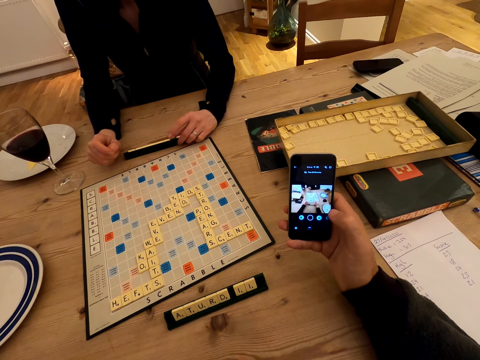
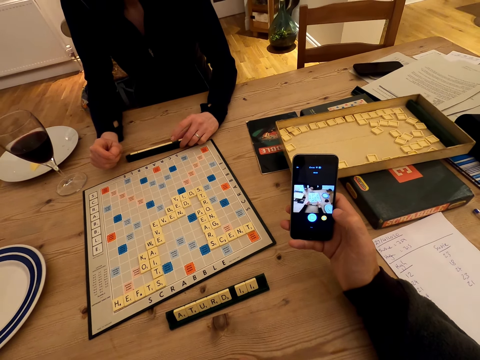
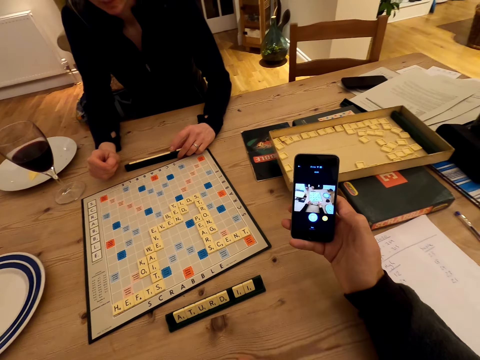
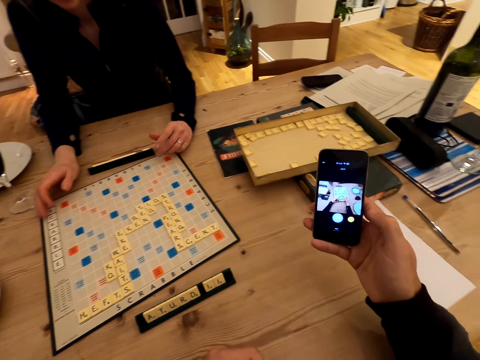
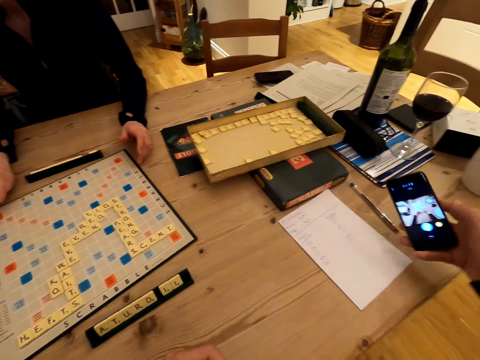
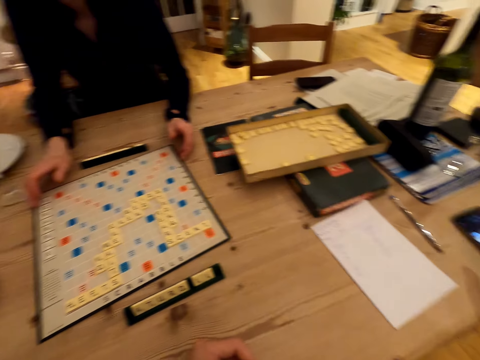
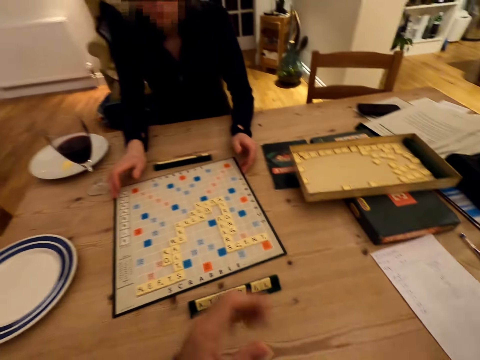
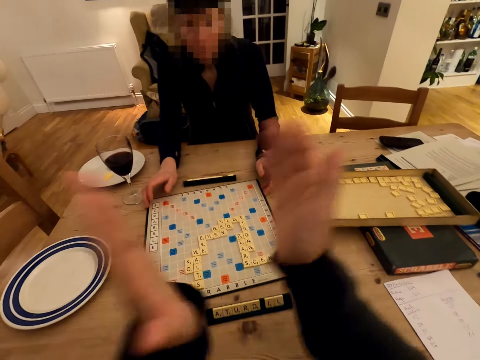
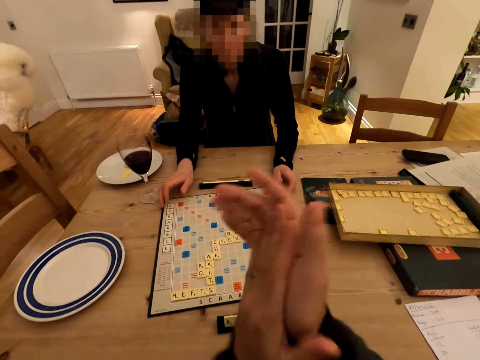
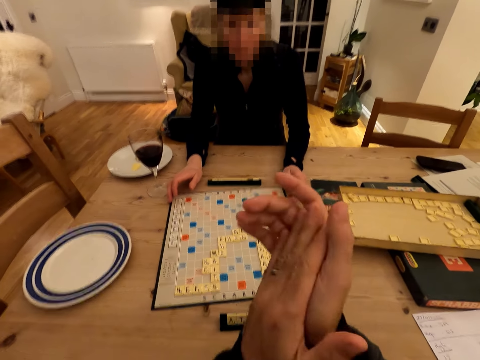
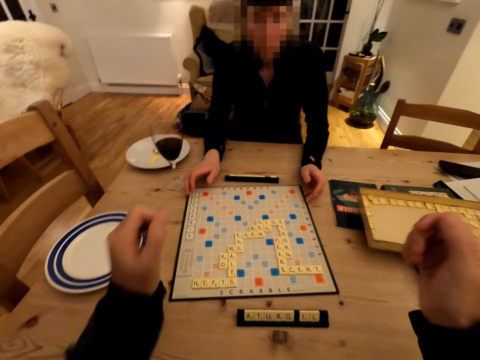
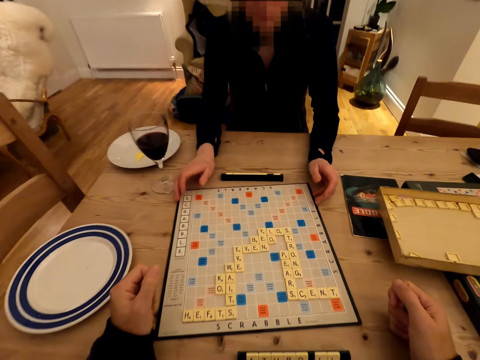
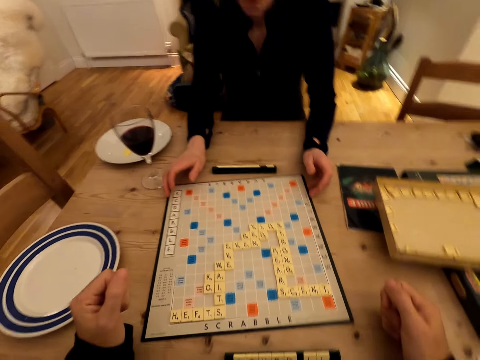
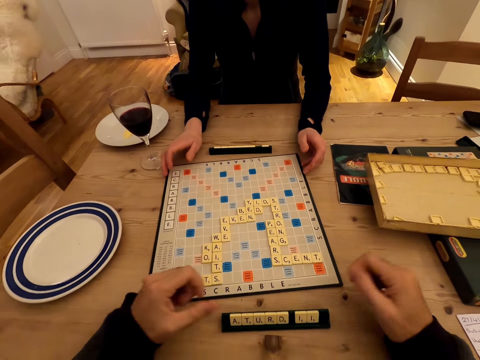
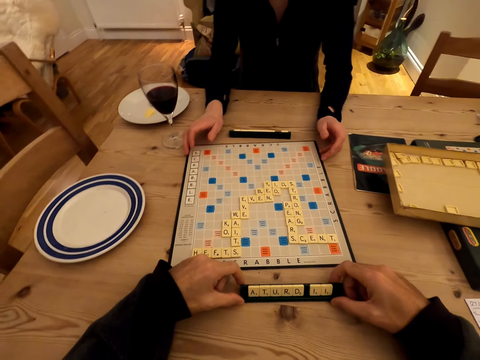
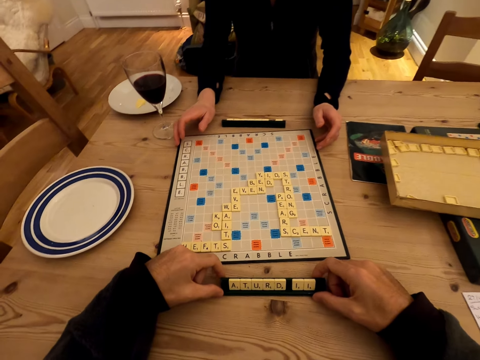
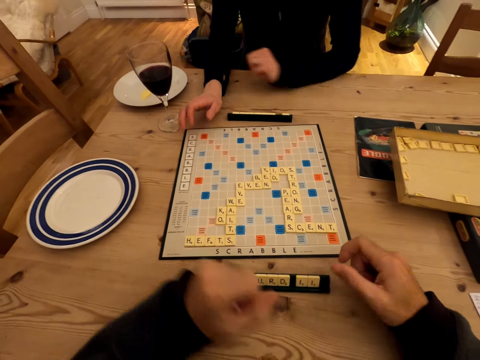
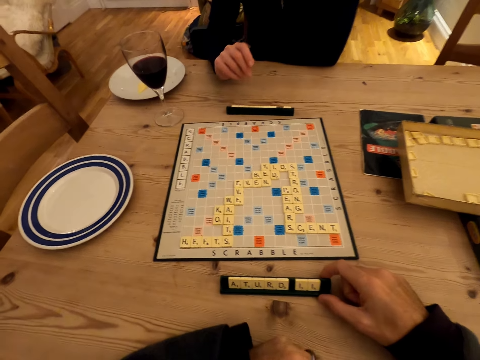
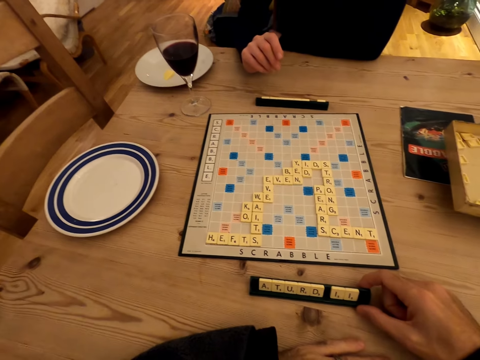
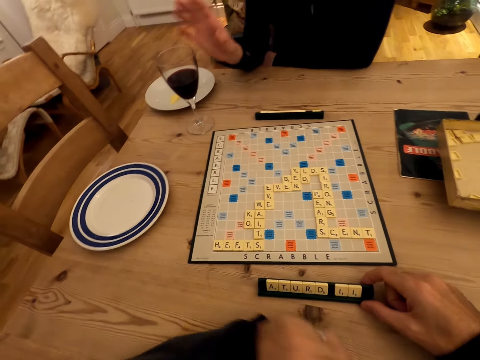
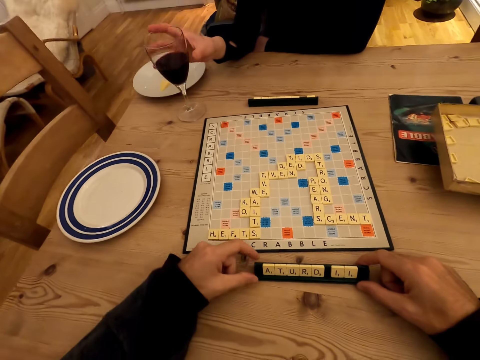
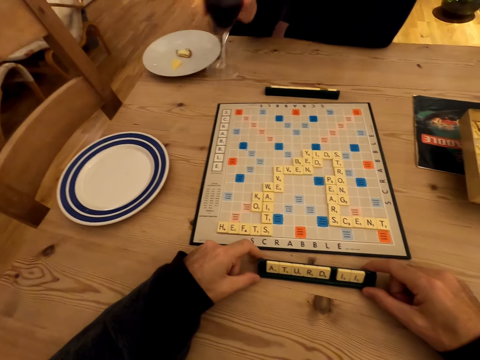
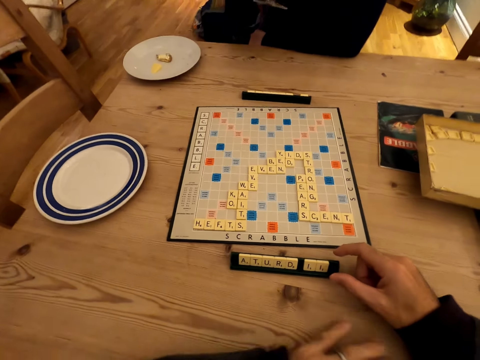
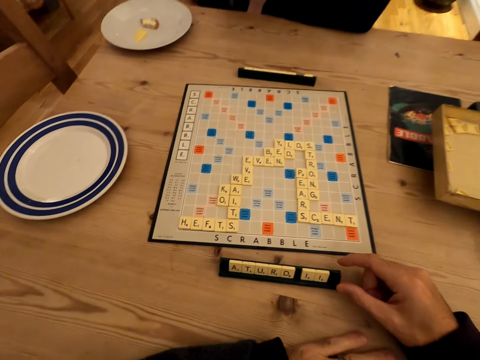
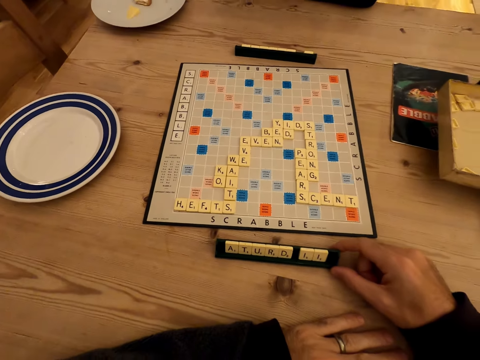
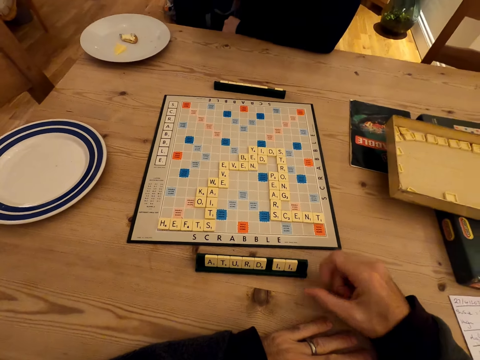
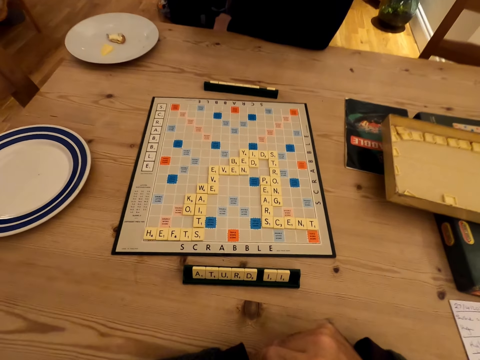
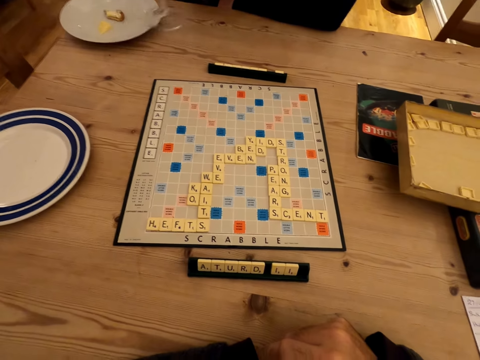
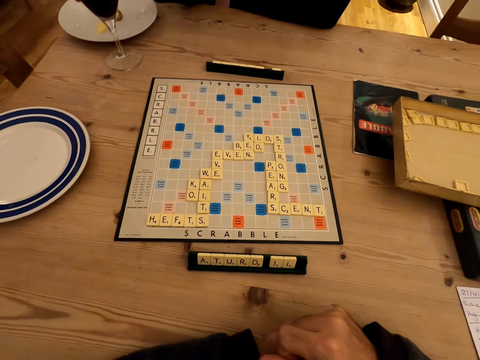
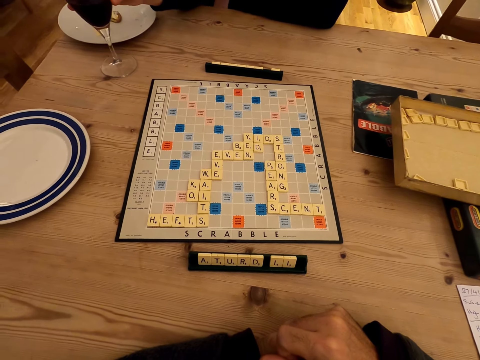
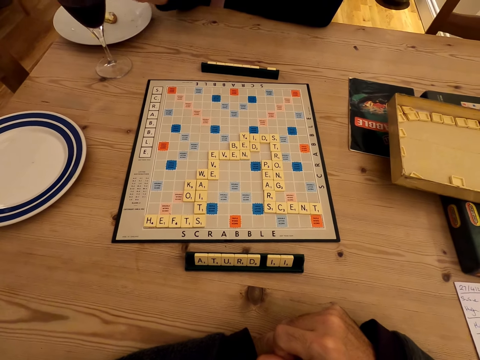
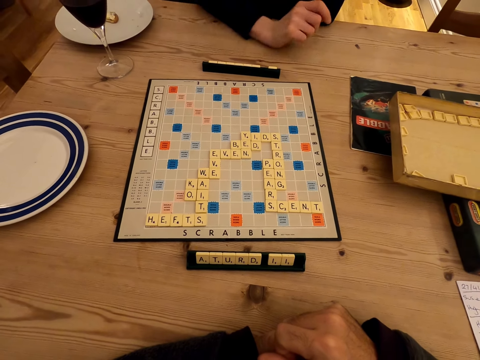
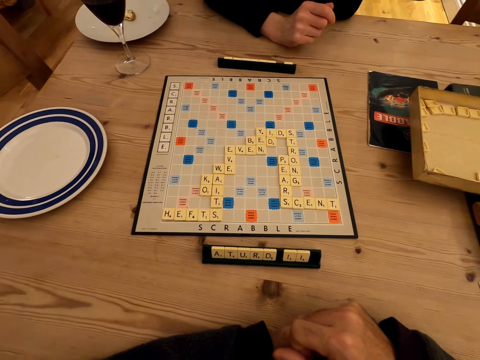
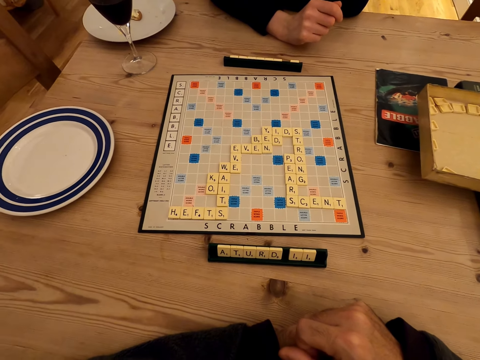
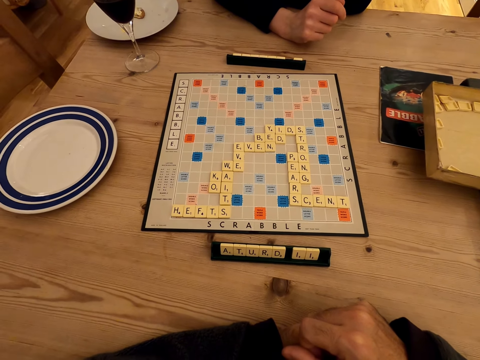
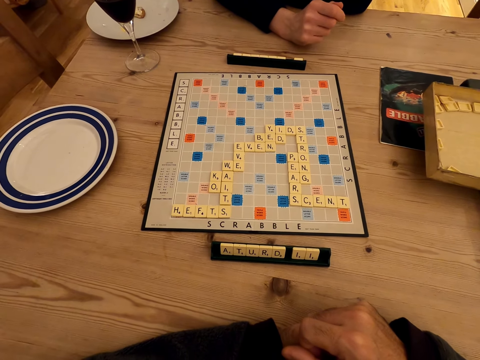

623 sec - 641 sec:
A person touches the scrabble tile holder. The camera wearer interacts with the person. They put the phone on the table and clap hands. They move the scrabble tile holder. They hold the scrabble letters. The person guzzles the glass with the juice. The person takes the glass of juice. The camera wearer looks at the scrabble board. The person puts the glass on the table.

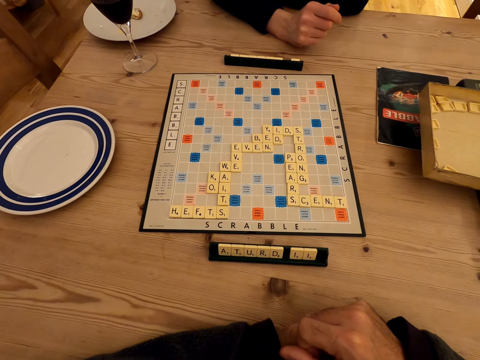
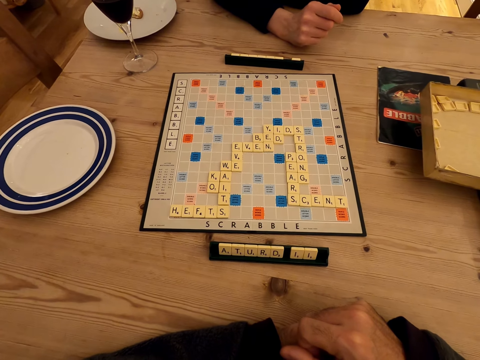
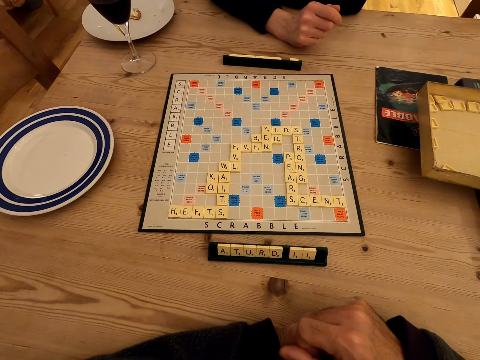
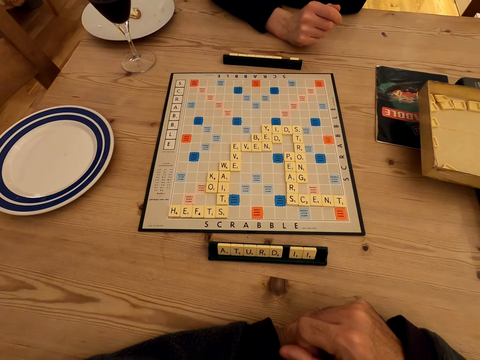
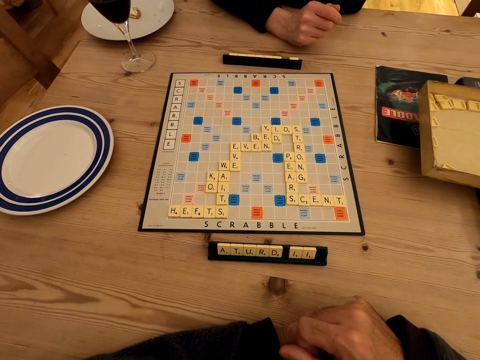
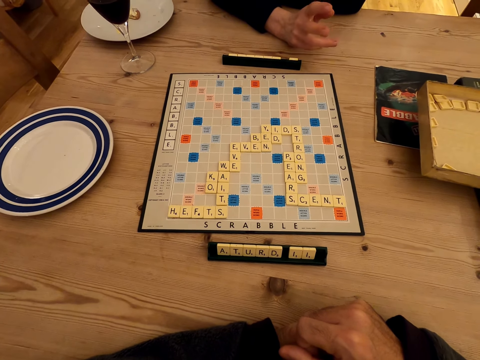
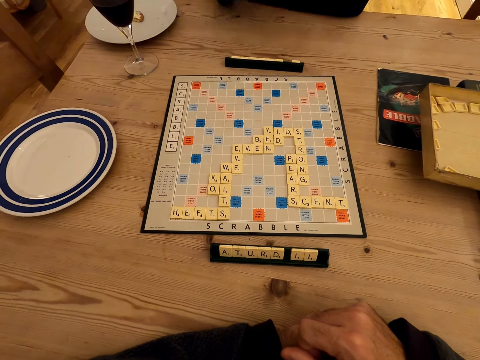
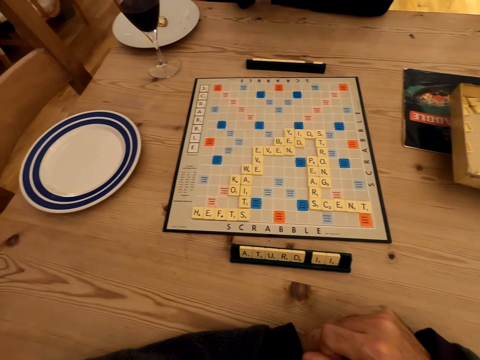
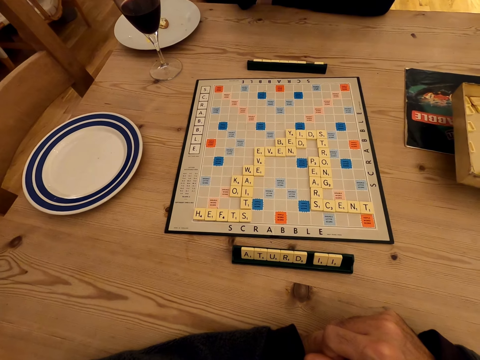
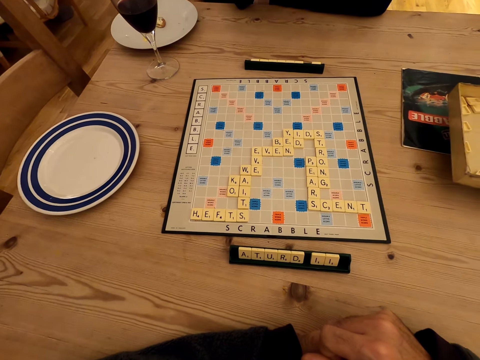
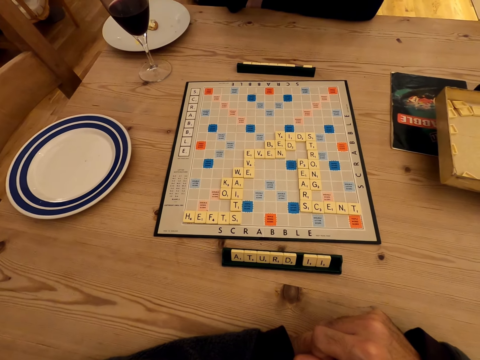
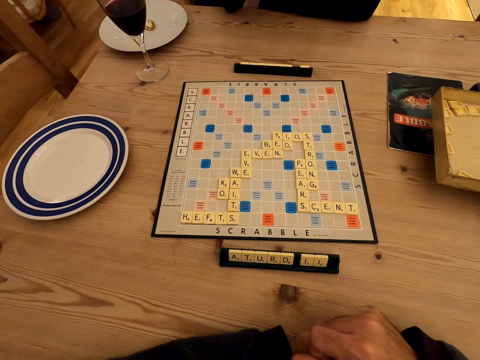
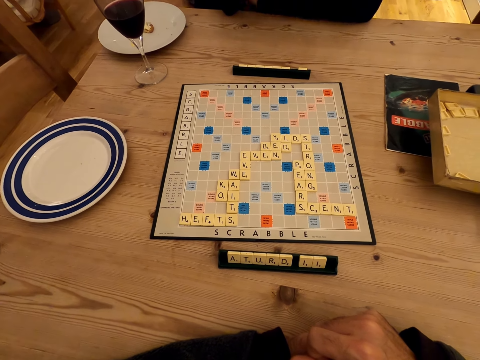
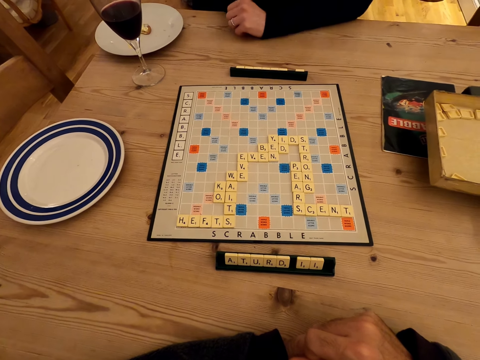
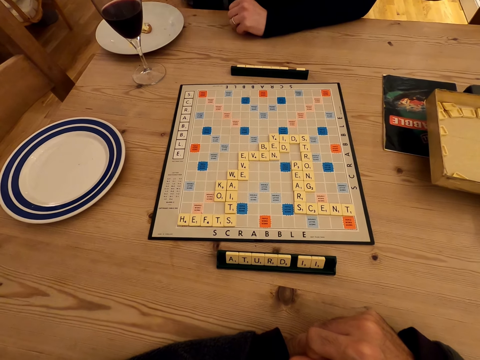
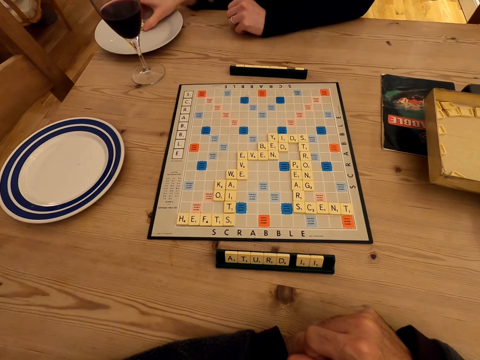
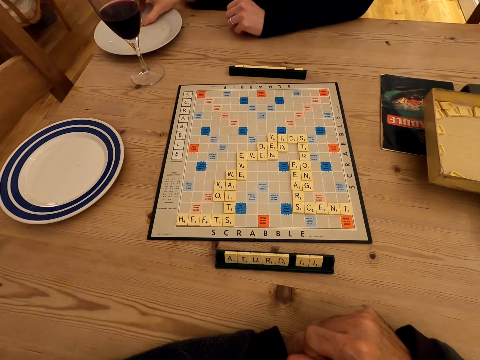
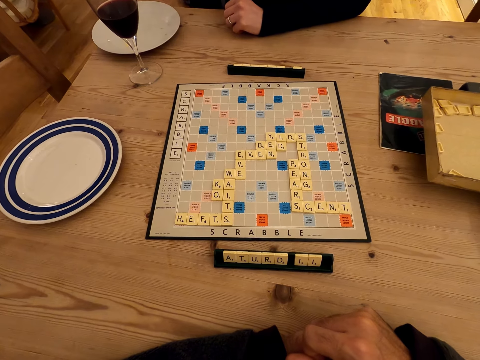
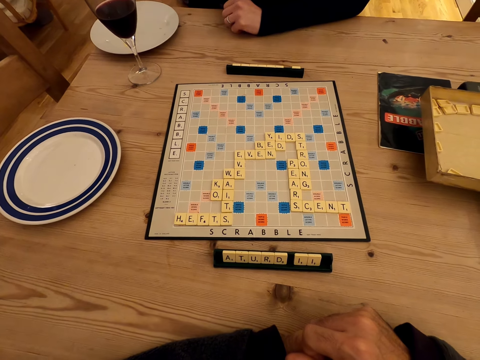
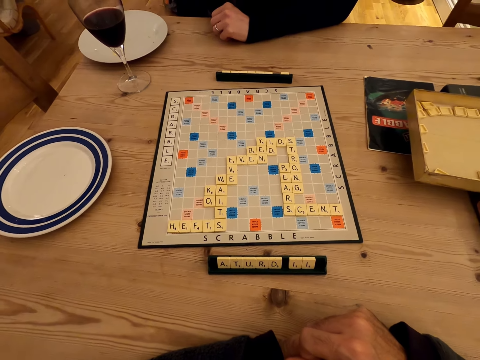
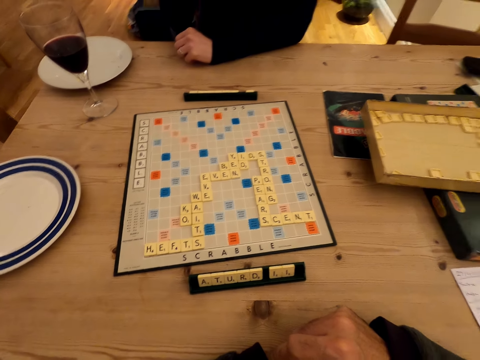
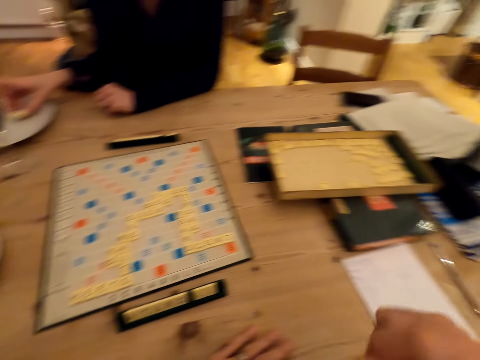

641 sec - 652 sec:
The camera wearer looks at the scrabble board game.
